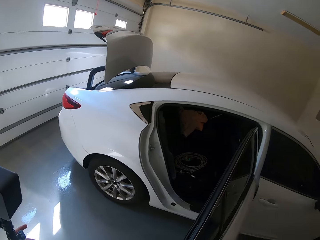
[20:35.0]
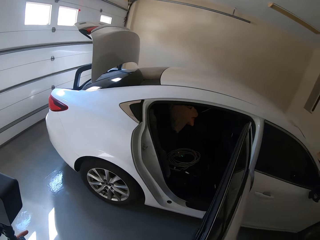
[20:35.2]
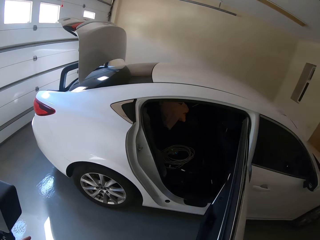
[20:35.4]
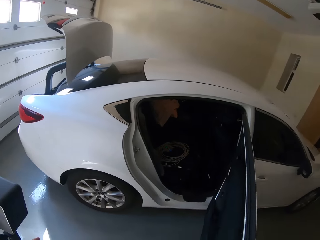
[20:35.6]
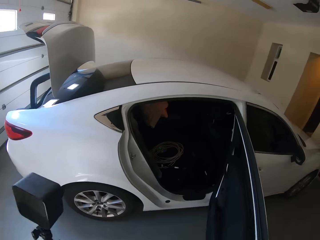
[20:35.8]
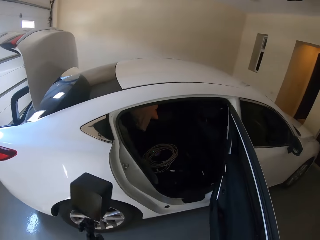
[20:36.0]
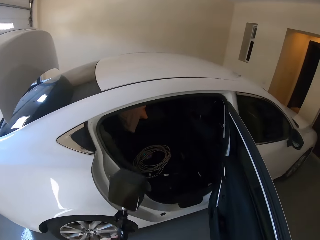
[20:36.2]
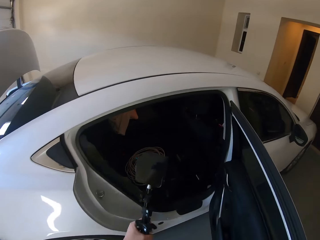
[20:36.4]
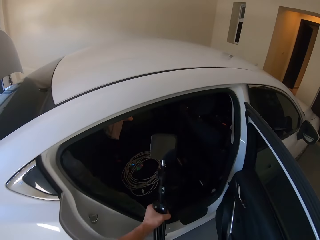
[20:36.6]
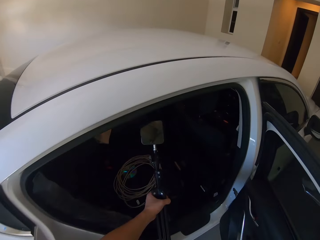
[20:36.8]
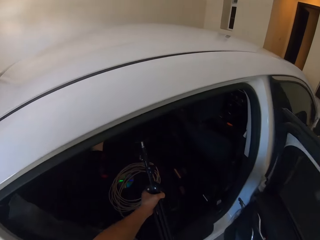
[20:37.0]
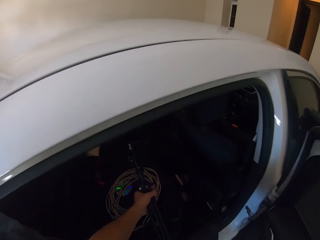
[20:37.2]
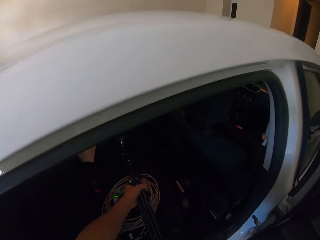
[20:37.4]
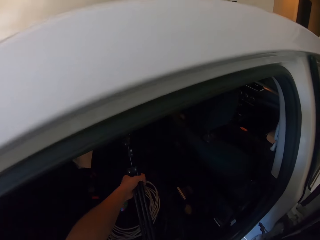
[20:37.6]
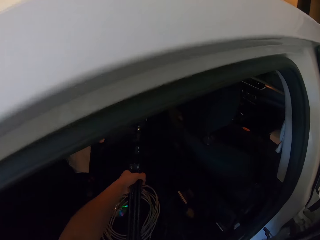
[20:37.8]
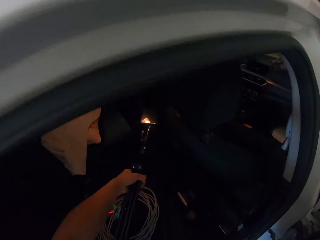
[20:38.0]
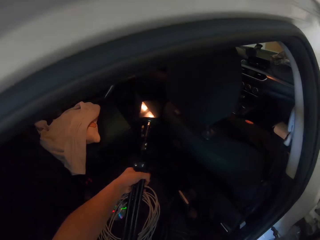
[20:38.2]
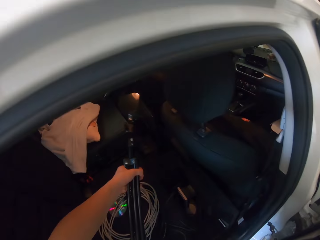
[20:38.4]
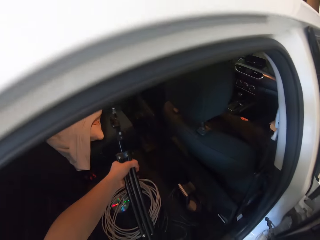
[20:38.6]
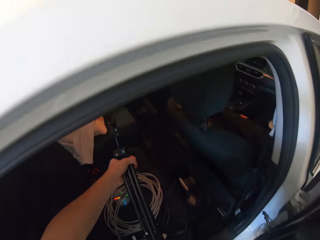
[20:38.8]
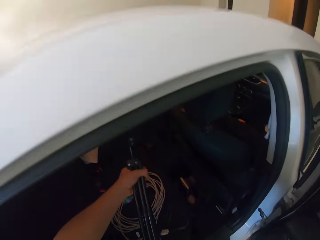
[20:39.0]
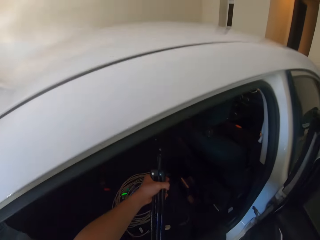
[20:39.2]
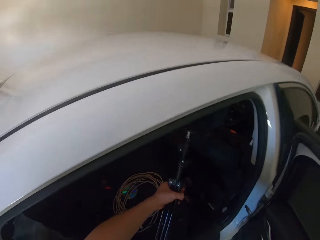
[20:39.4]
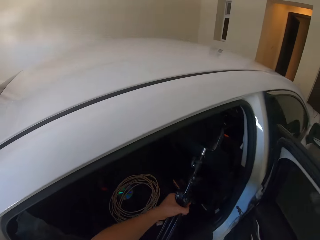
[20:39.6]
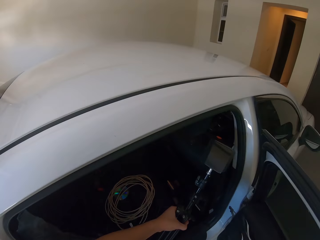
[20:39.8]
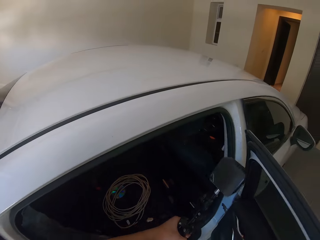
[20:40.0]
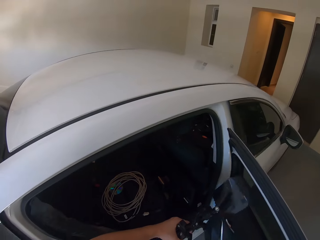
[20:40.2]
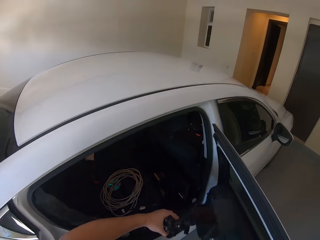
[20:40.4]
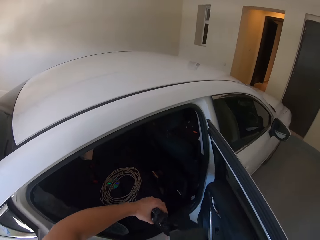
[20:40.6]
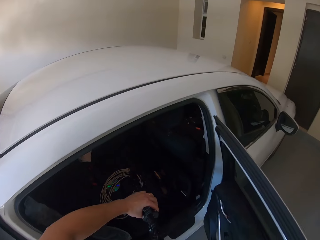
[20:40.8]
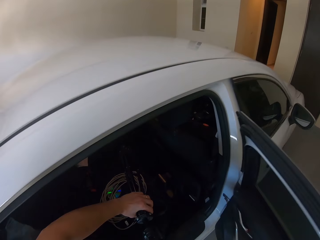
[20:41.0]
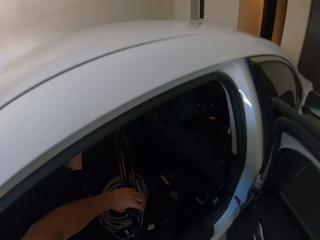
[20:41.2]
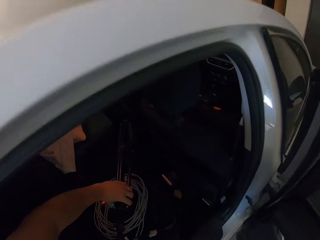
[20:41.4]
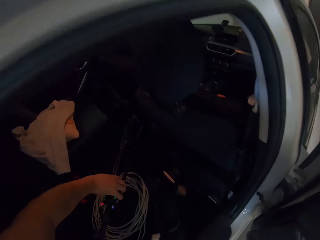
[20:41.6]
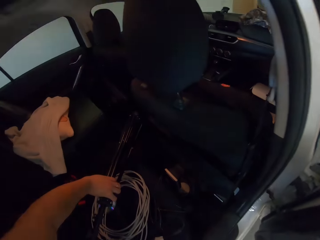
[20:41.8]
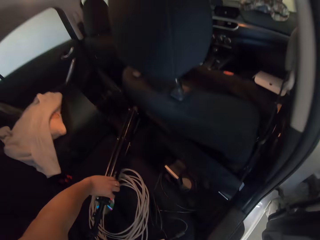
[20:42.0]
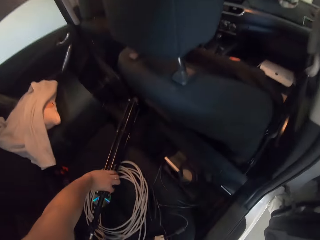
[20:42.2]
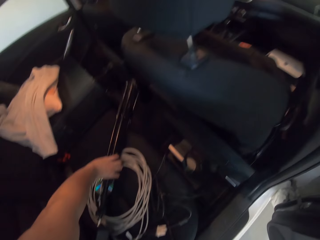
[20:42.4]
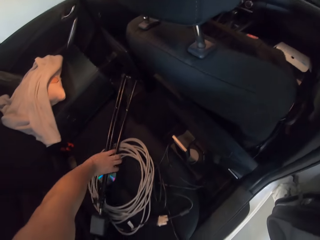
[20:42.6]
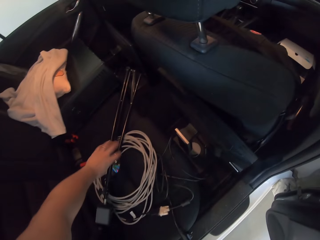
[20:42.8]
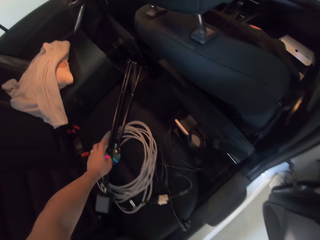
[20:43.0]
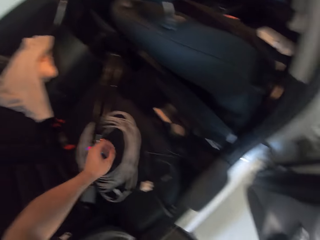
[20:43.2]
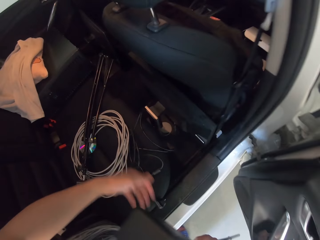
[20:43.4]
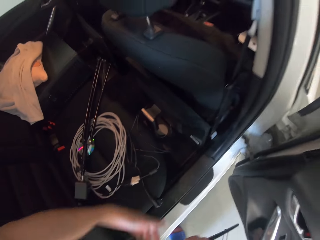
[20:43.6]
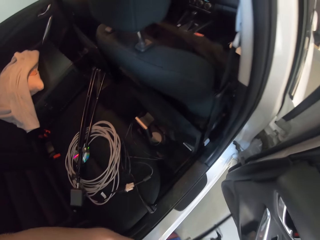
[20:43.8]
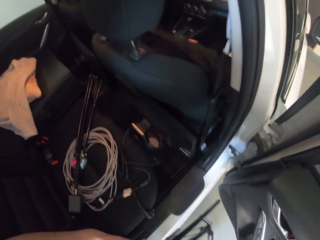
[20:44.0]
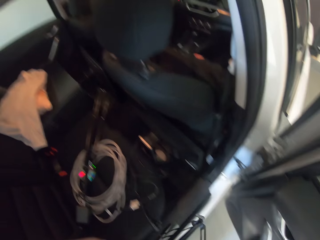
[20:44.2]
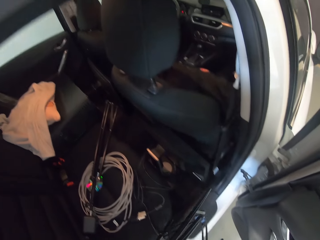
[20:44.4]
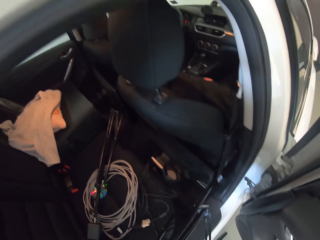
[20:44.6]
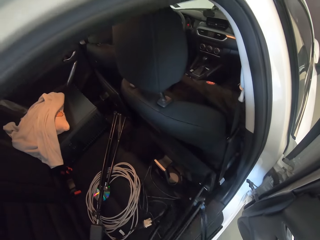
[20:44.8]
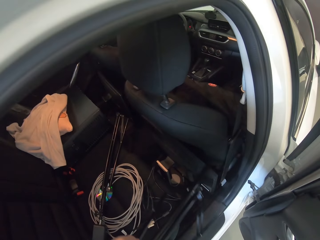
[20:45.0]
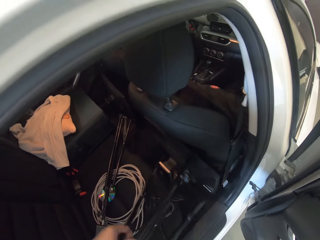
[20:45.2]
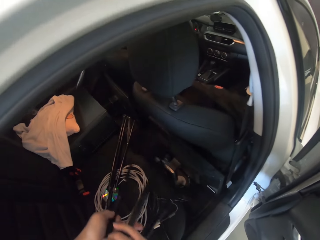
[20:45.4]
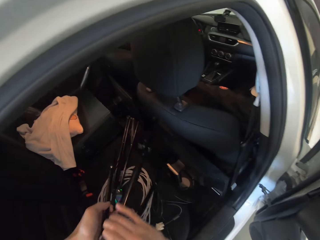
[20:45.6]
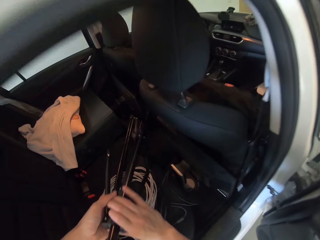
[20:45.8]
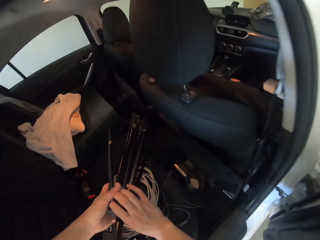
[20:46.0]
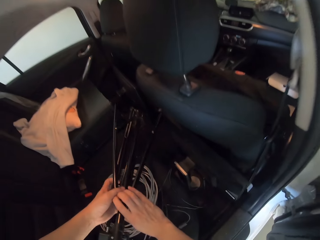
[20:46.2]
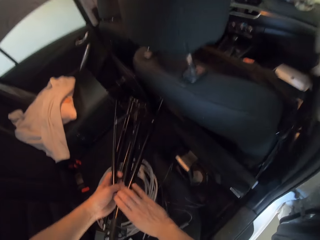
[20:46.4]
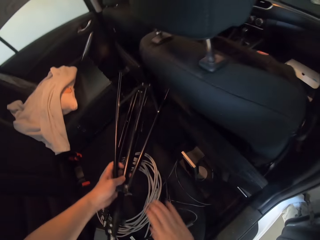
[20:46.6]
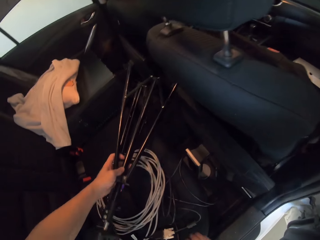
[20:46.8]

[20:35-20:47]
The camera wearer puts the tripods on the car seat.

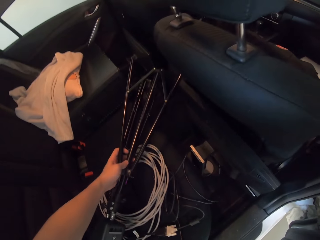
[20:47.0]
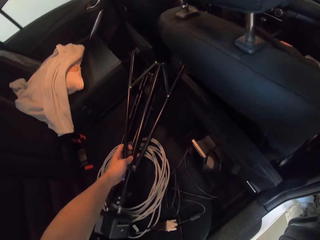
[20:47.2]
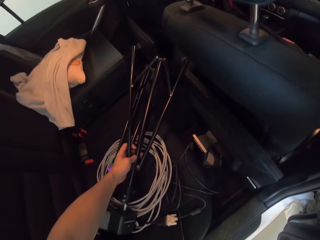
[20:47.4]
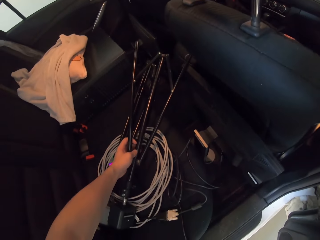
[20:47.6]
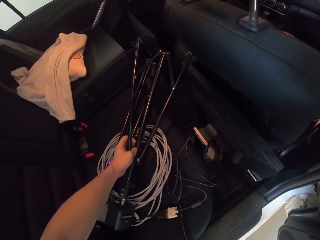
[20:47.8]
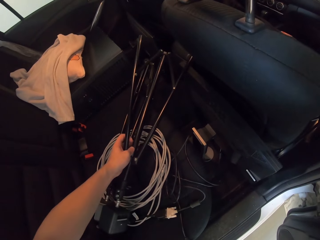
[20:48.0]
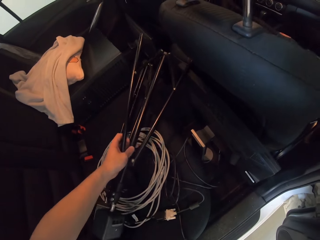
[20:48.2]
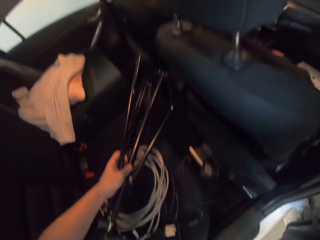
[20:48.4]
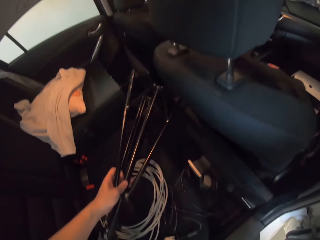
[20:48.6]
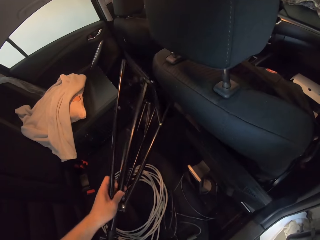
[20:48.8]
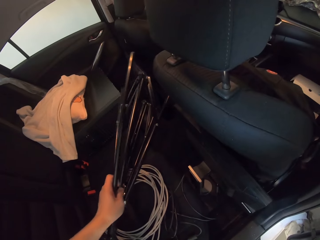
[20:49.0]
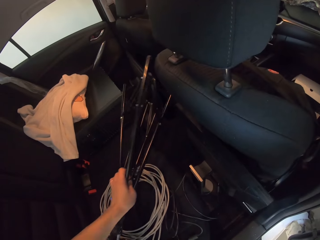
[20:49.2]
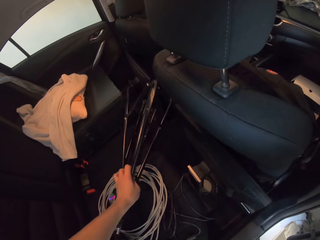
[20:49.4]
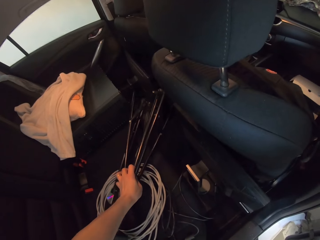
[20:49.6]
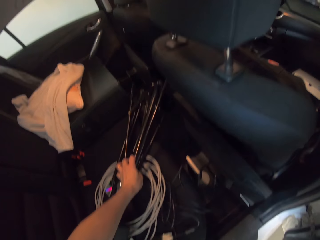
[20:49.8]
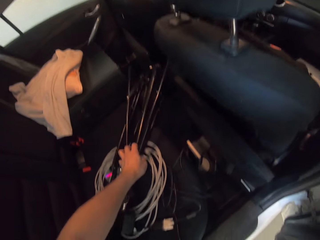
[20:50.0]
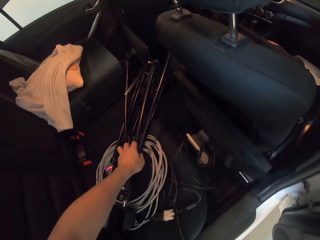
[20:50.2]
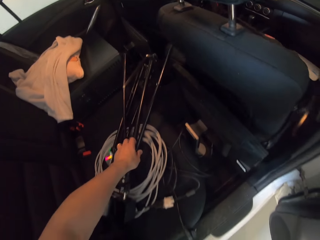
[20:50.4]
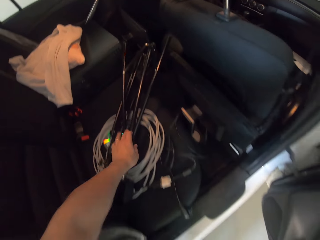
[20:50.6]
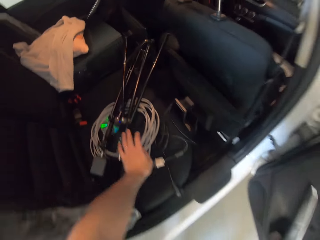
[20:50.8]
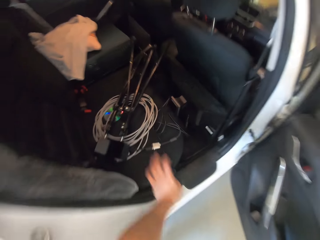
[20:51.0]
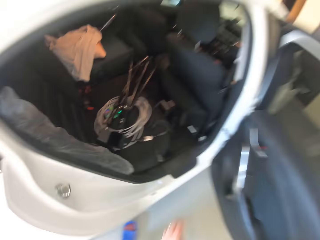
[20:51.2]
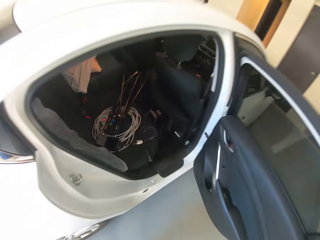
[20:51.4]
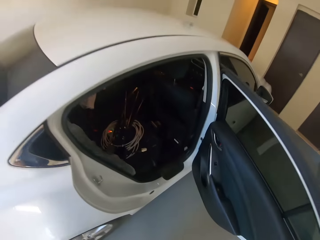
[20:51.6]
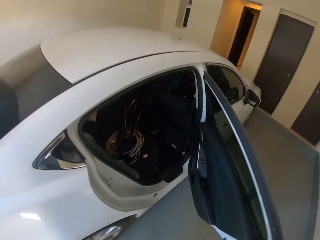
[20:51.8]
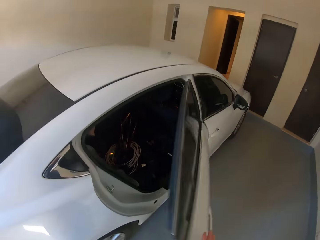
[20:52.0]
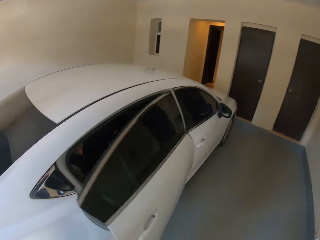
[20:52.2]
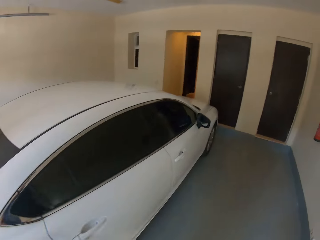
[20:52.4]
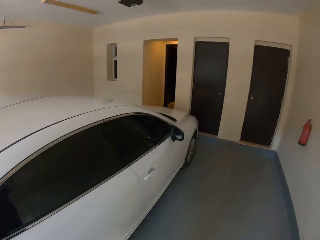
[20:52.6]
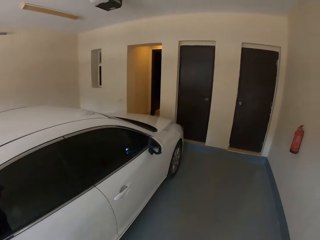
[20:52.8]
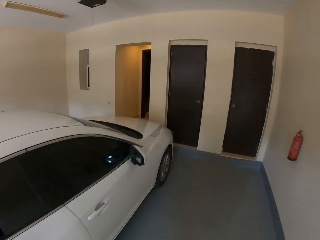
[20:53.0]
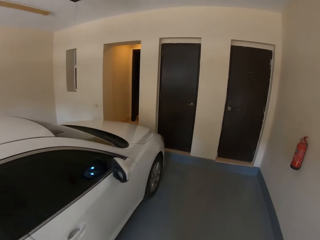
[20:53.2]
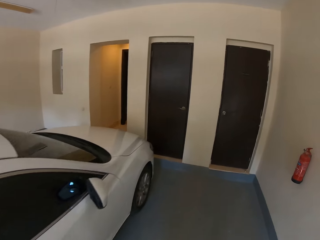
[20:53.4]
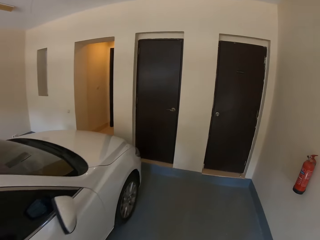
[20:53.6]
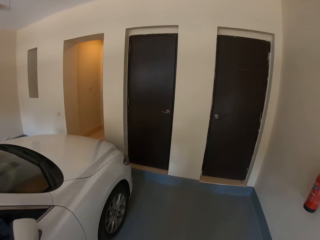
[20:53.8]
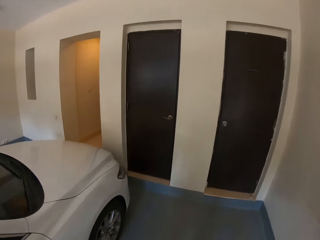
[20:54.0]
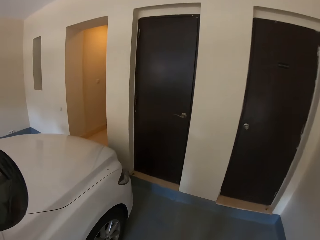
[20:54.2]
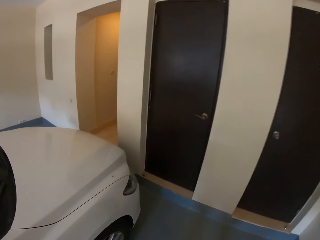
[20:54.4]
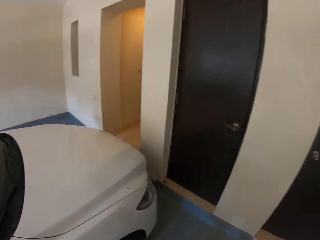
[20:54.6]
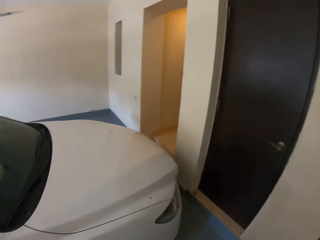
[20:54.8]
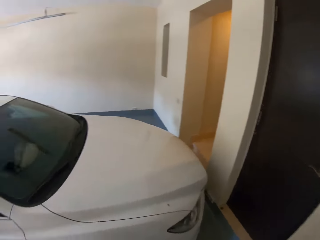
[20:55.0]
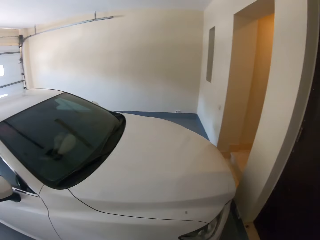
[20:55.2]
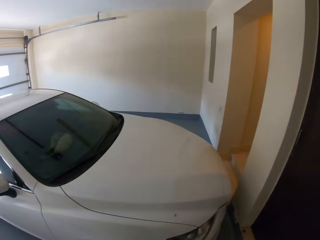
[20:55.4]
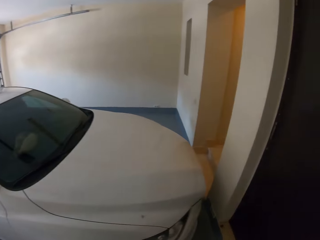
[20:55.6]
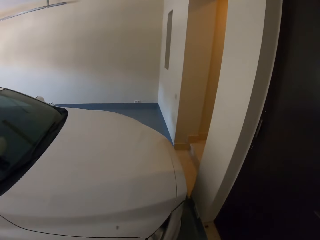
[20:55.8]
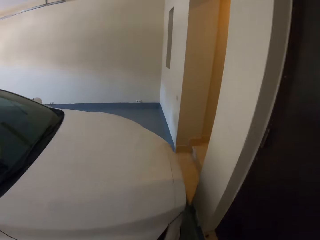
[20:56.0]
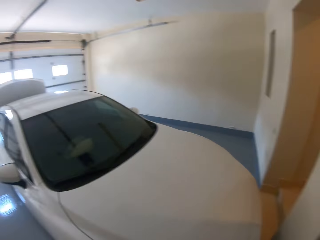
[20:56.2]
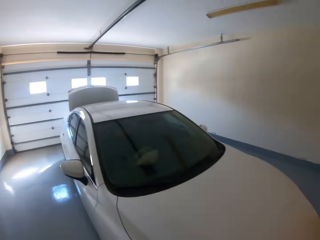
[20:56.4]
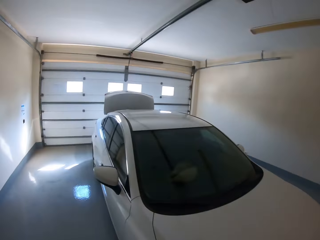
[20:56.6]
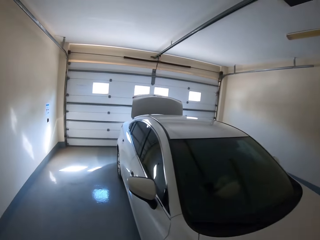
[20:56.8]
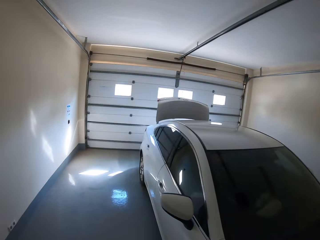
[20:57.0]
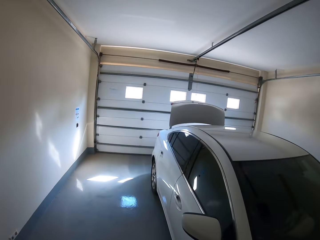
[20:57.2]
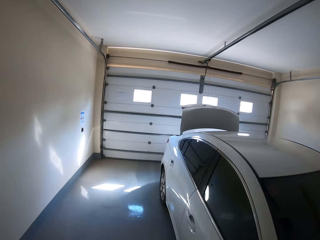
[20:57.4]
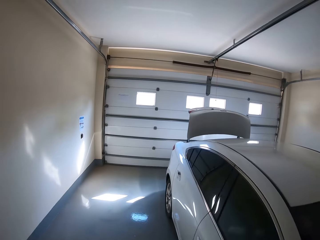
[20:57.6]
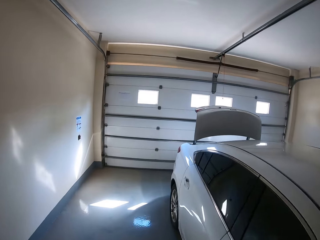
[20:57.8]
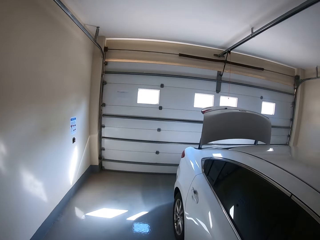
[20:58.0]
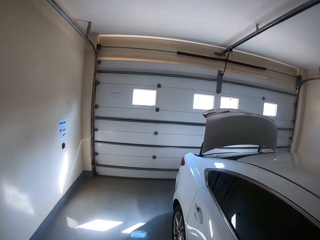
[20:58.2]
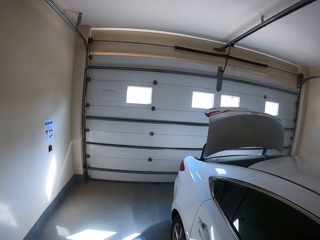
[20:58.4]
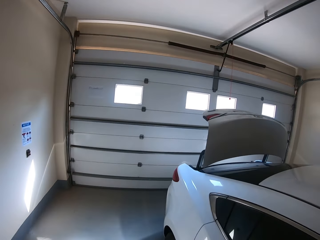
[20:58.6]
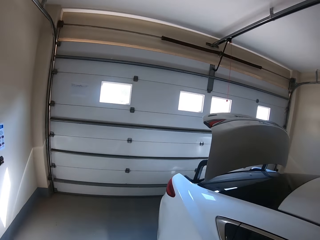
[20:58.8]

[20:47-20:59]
The camera wearer closes the car door. They walk around in the garage.
